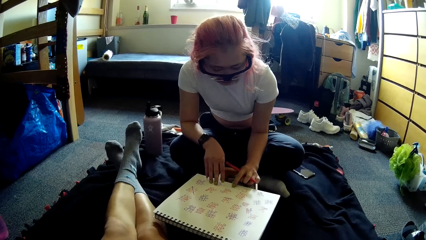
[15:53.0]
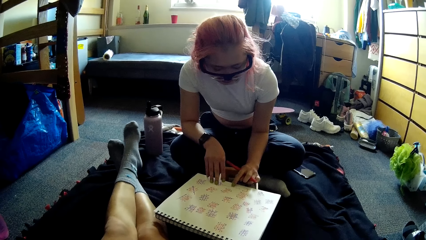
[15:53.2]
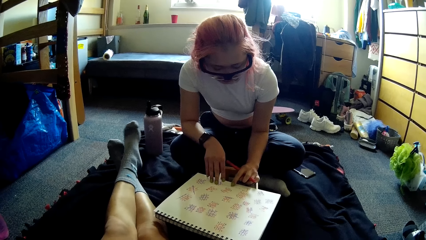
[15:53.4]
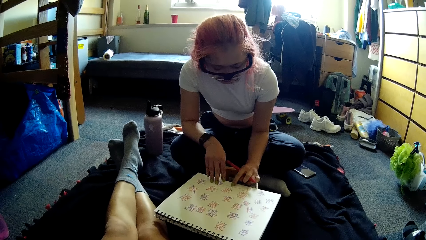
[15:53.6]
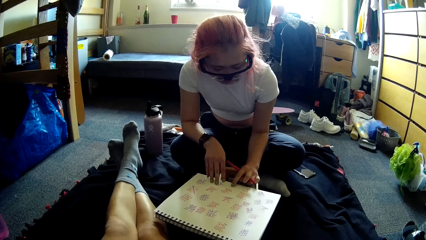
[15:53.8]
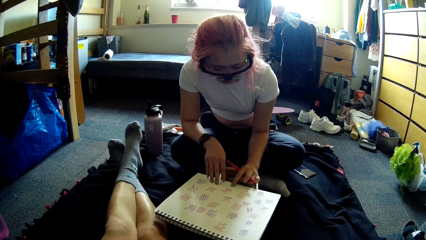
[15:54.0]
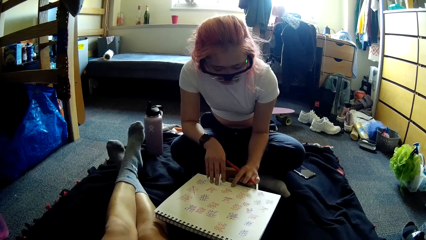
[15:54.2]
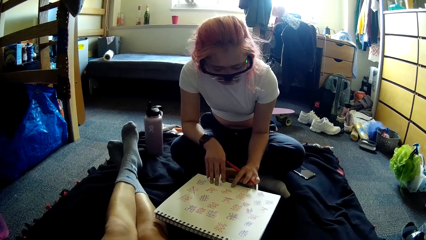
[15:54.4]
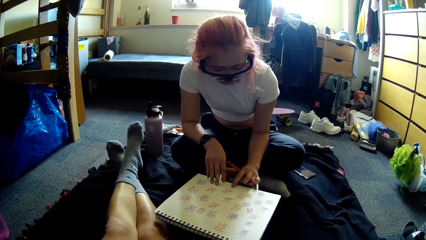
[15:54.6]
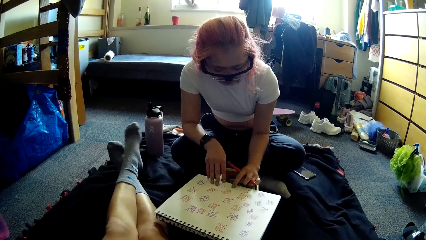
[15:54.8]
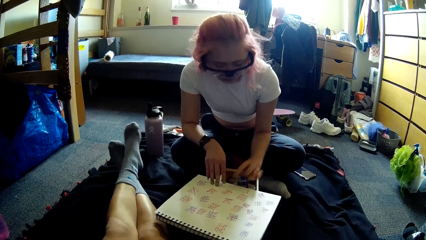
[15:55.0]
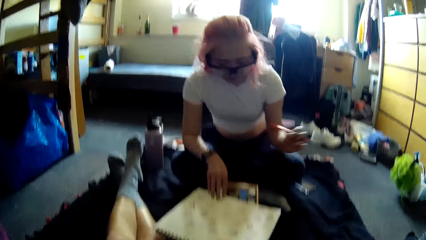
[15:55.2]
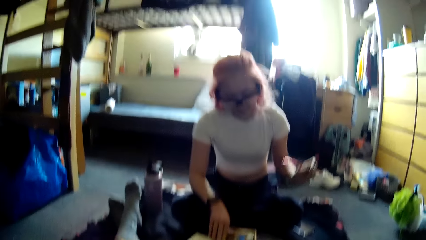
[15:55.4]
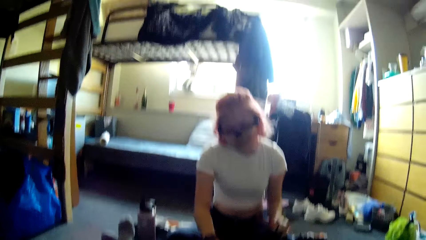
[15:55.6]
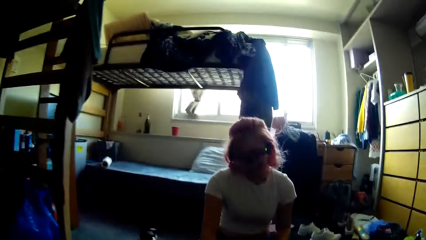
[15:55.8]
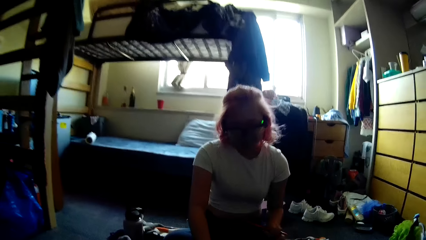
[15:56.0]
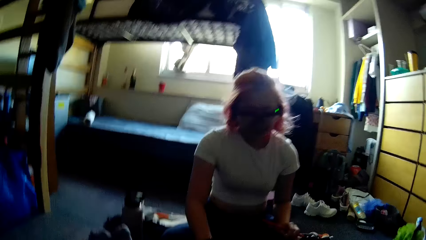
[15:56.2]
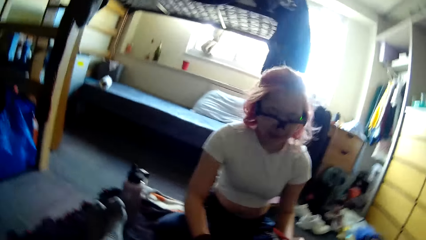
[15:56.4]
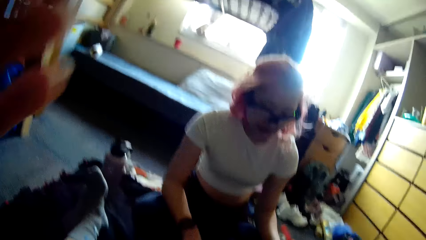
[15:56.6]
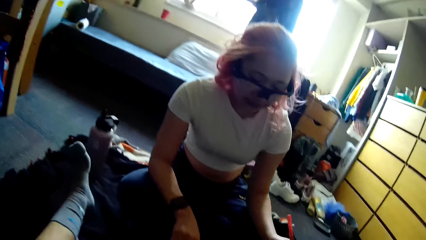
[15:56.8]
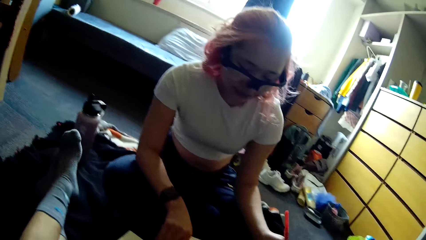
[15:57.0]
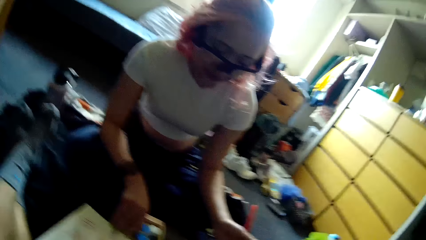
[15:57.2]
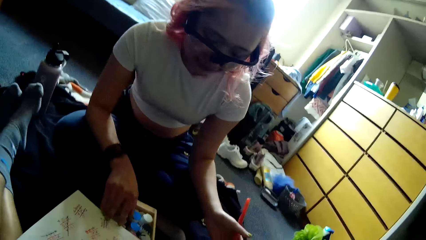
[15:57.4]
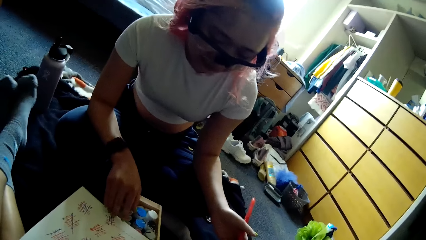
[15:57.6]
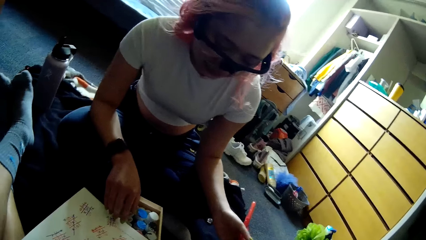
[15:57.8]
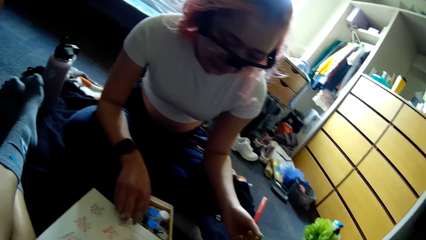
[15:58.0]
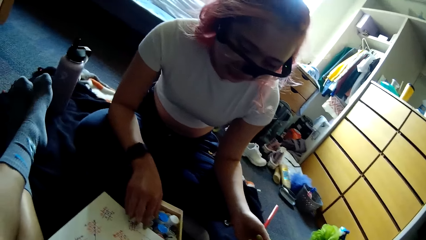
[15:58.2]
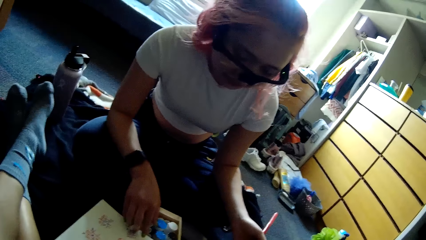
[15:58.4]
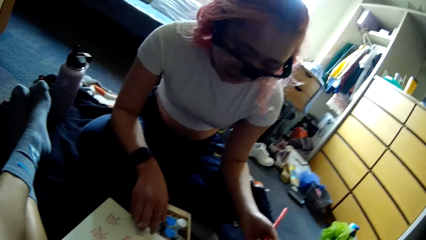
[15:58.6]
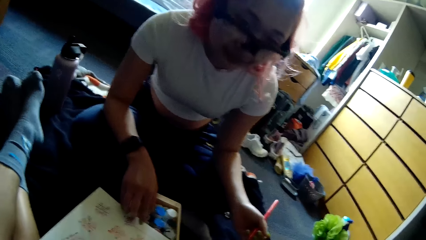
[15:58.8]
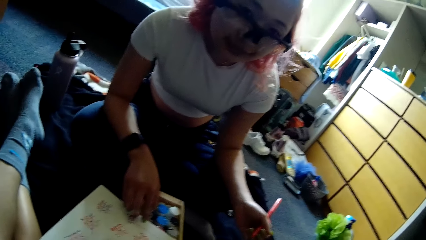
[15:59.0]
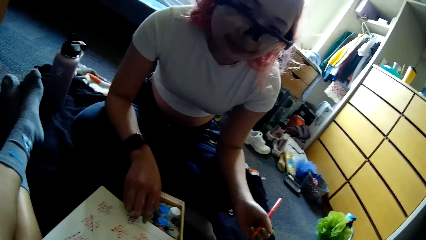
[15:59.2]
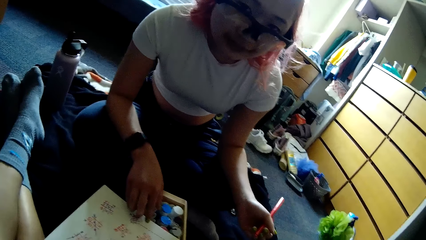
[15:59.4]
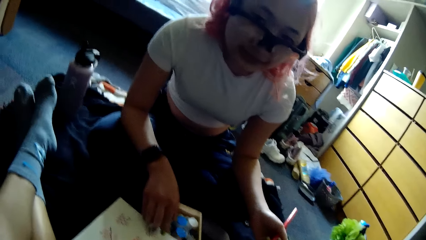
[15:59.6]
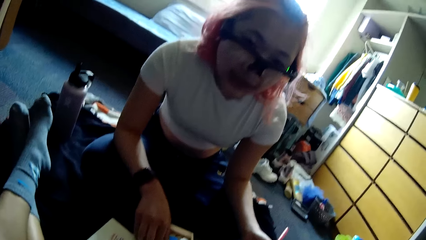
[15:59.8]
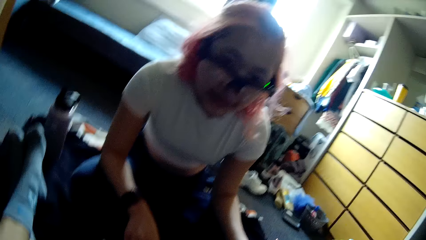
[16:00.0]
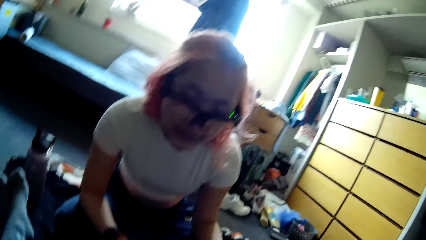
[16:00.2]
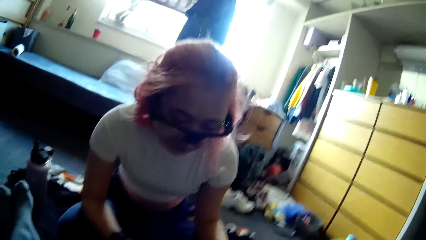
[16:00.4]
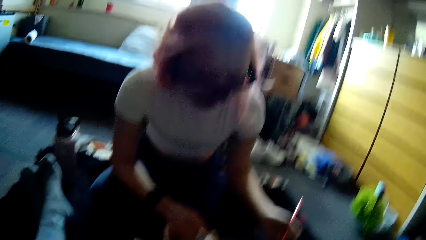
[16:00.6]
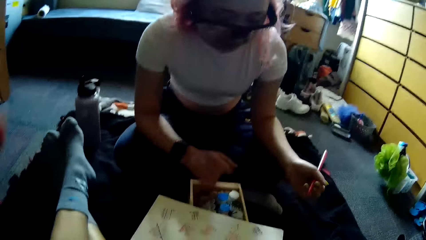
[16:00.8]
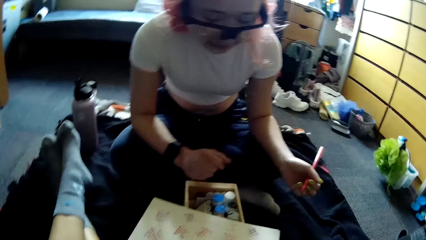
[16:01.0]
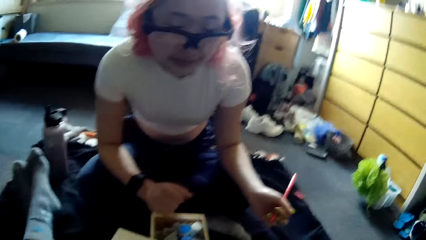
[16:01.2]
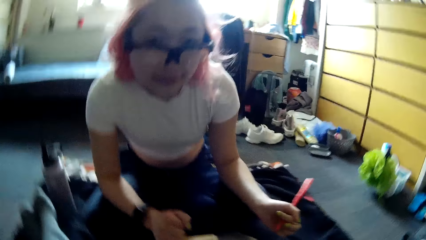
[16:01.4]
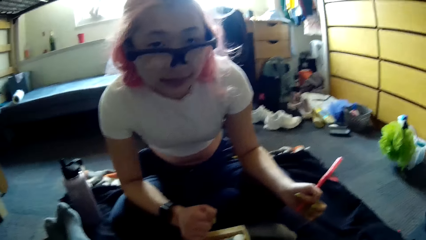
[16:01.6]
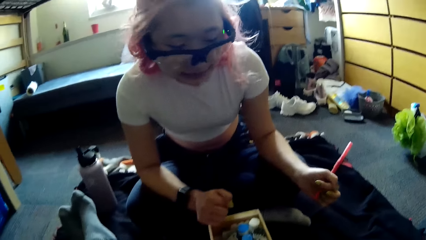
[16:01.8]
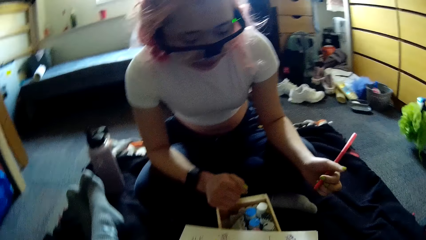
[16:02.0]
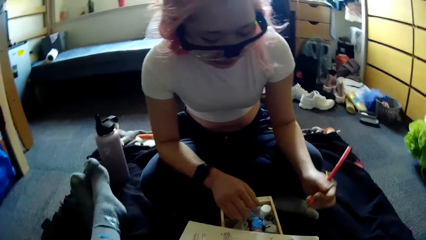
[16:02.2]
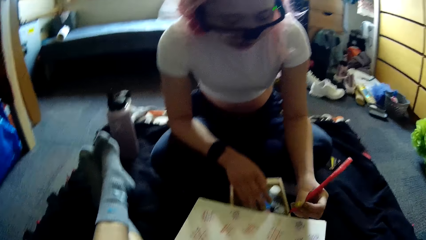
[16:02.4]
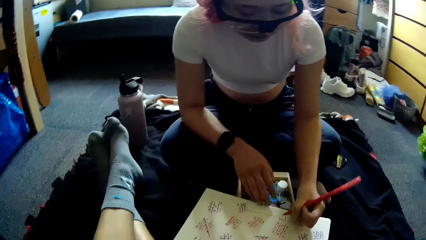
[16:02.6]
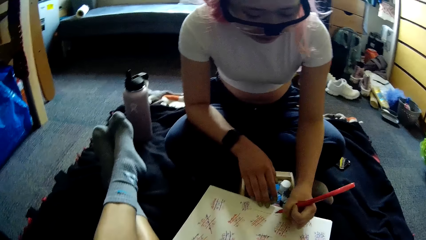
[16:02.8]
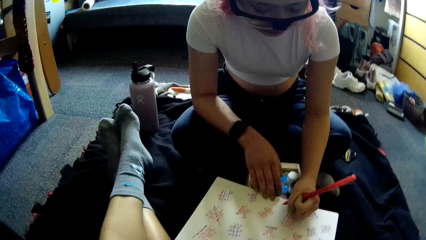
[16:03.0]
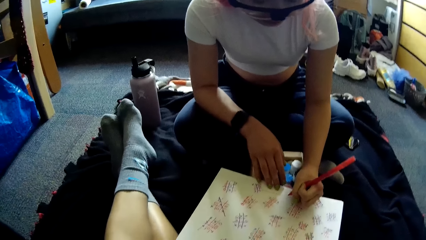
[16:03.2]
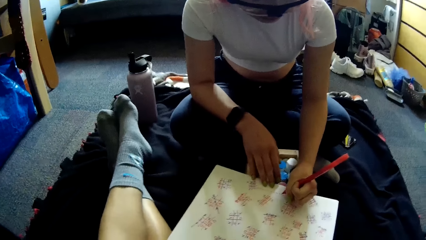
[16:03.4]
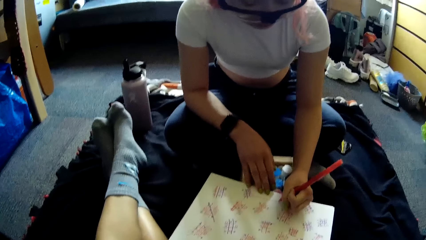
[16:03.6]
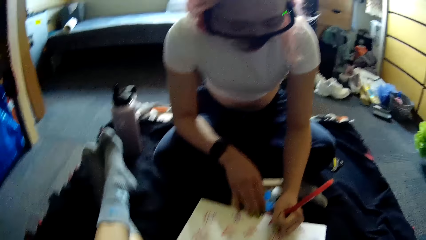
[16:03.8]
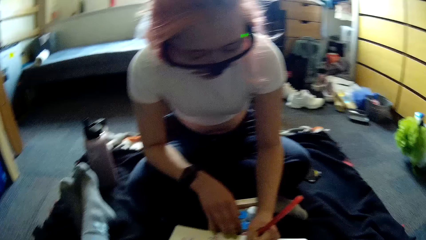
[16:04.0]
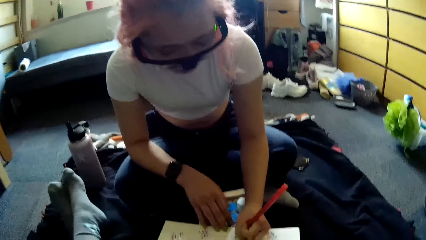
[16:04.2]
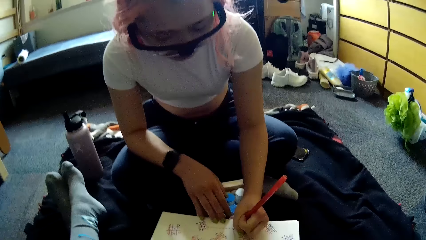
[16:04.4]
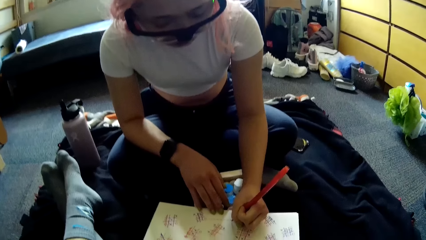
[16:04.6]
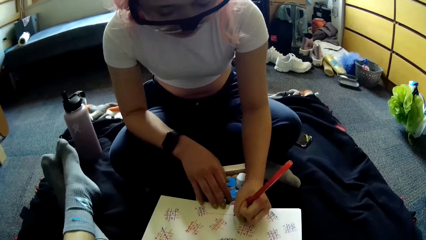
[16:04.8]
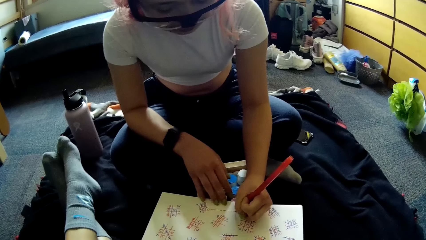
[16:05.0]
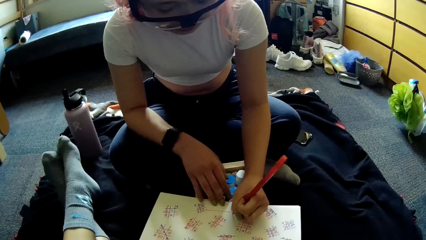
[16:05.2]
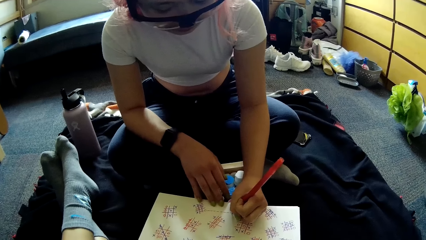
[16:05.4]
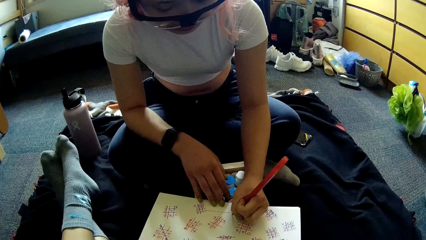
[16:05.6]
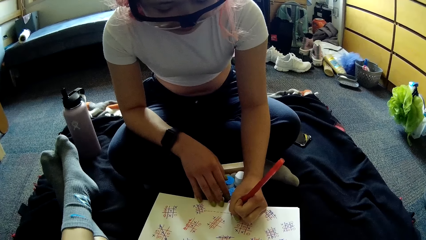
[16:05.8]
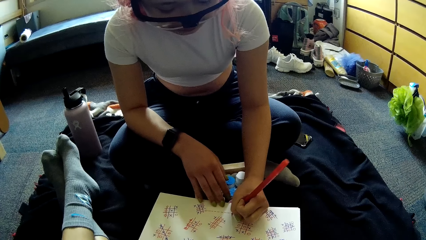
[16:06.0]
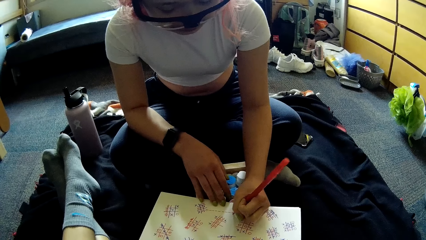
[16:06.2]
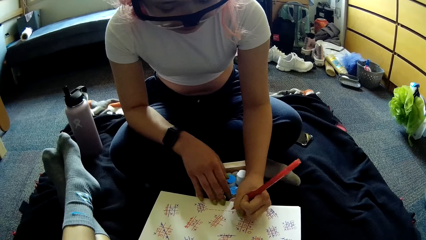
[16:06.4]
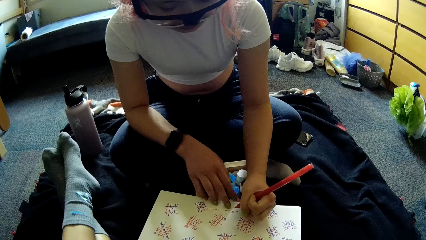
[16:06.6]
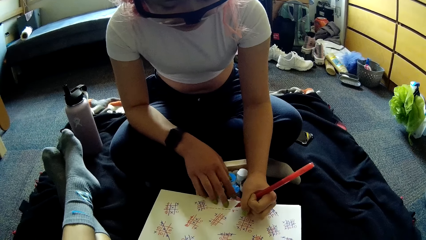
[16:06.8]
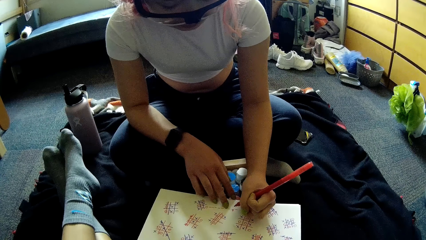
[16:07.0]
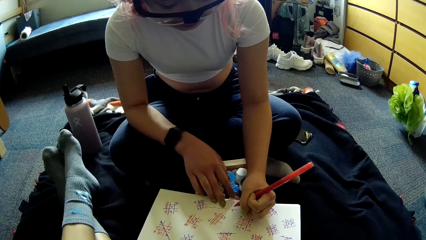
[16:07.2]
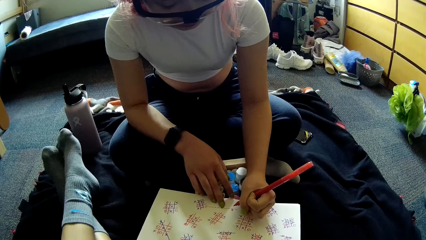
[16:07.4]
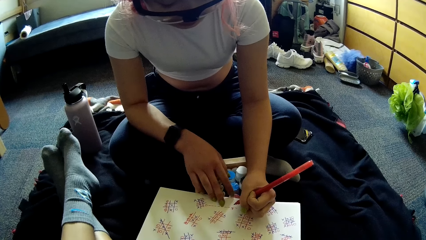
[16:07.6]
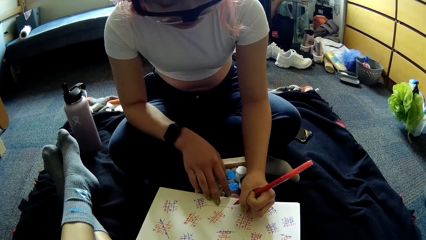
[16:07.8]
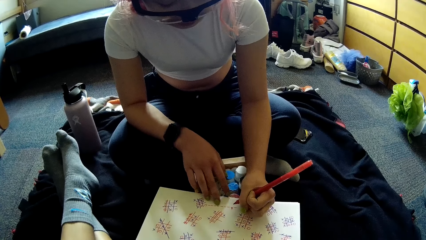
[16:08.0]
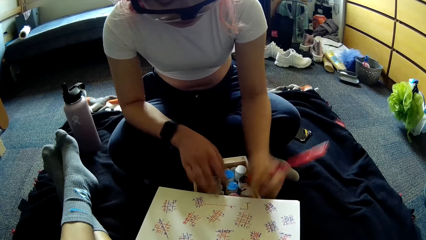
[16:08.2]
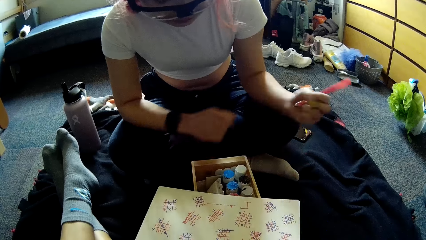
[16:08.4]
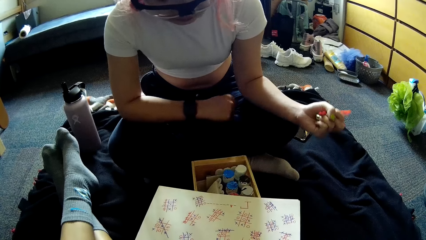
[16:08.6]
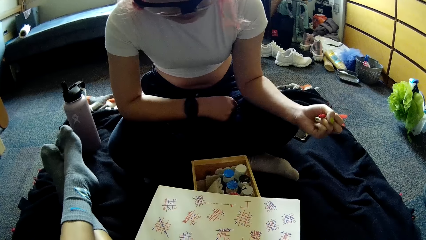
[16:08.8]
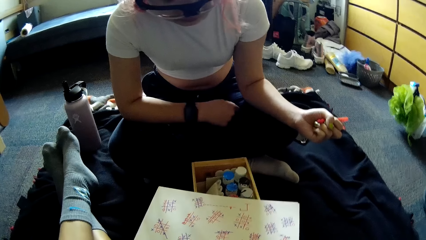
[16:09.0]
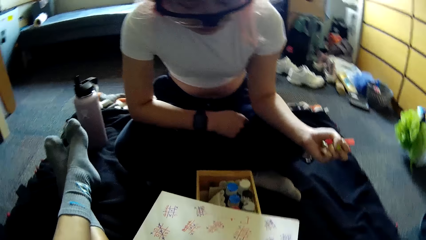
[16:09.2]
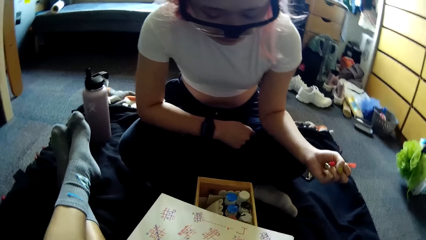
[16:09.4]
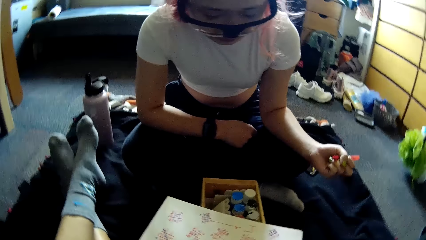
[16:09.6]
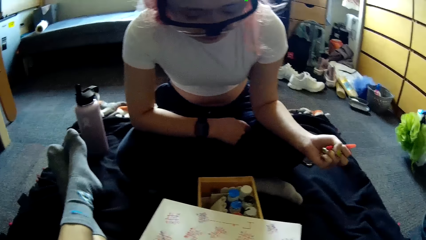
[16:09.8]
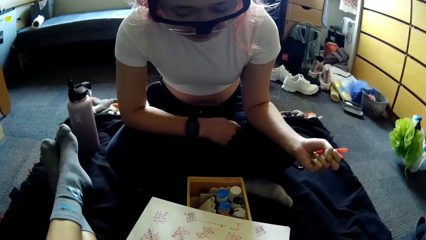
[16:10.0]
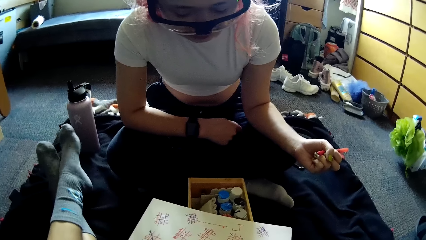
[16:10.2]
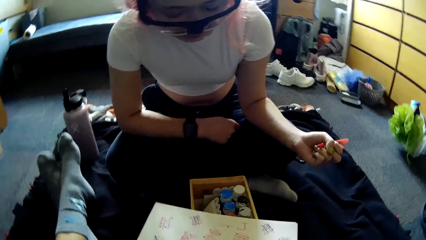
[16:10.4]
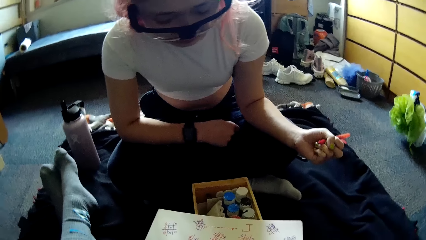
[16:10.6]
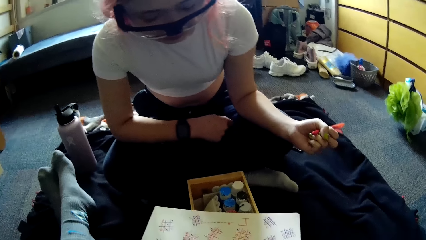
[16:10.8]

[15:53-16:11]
A woman converses with the camera wearer. The camera wearer converses with the woman. The woman stares at the camera wearer. The woman writes in the book or paper with the pen in her left hand. She stares at the paper.
